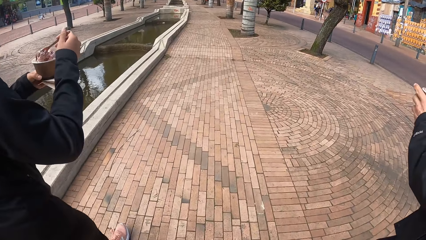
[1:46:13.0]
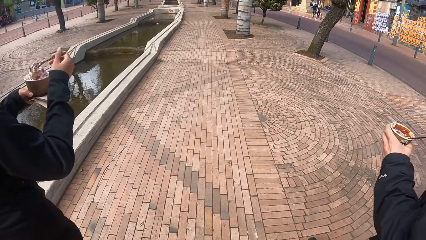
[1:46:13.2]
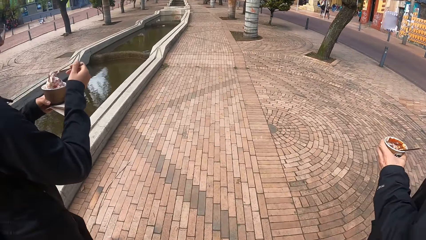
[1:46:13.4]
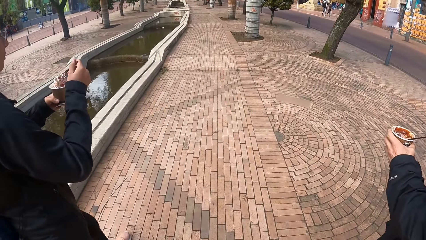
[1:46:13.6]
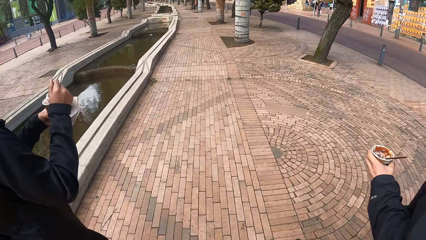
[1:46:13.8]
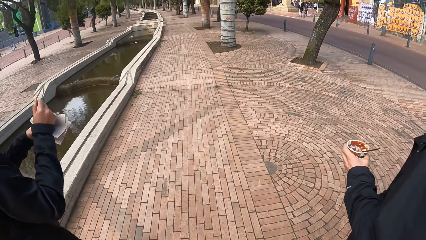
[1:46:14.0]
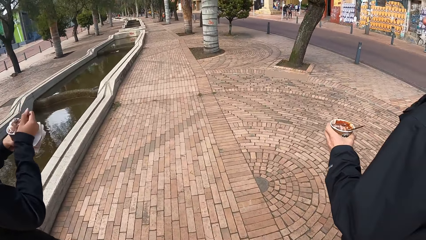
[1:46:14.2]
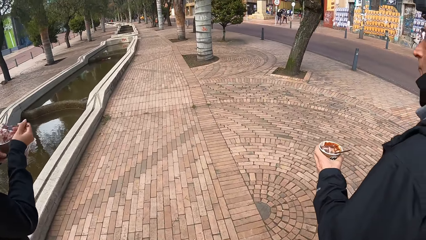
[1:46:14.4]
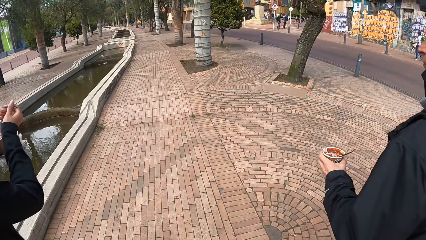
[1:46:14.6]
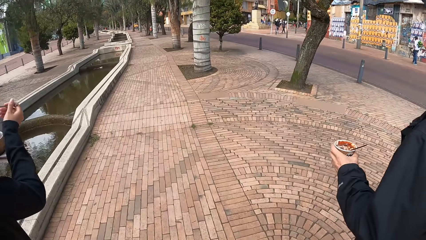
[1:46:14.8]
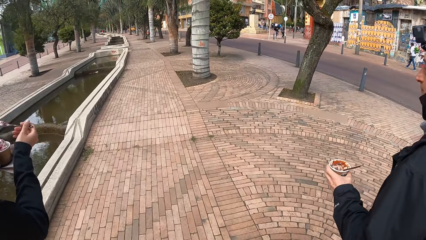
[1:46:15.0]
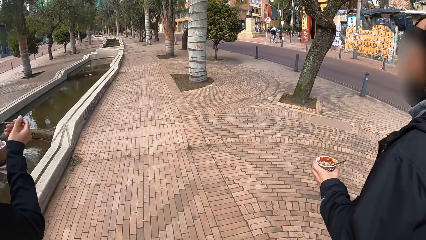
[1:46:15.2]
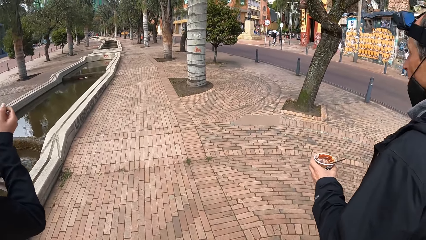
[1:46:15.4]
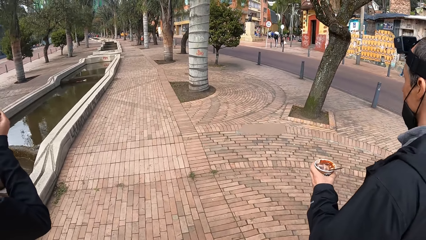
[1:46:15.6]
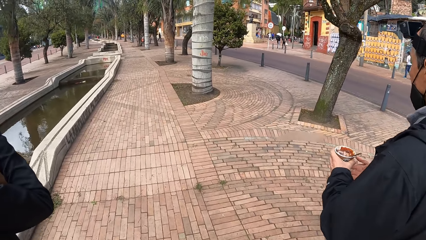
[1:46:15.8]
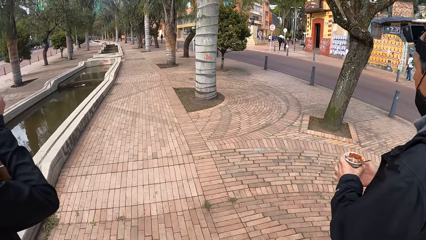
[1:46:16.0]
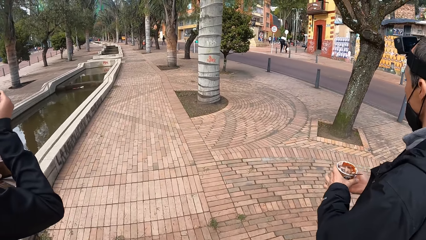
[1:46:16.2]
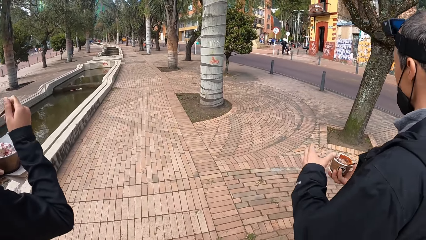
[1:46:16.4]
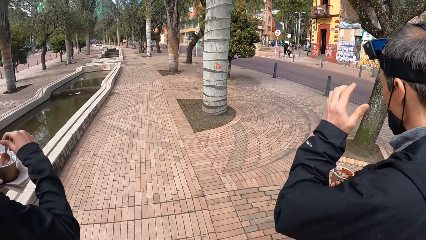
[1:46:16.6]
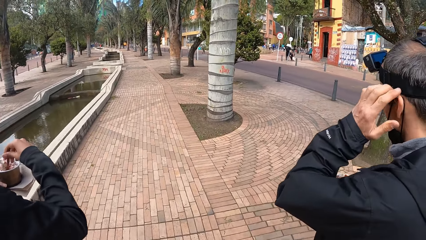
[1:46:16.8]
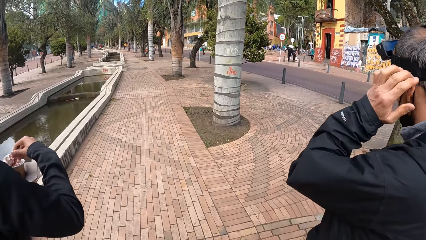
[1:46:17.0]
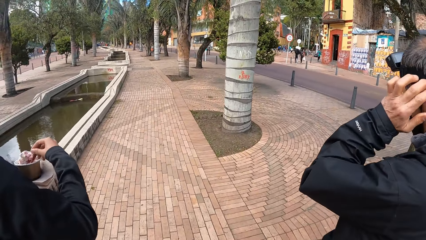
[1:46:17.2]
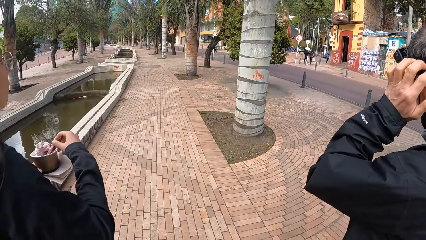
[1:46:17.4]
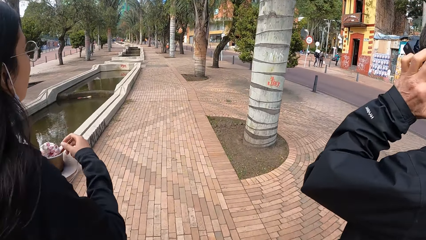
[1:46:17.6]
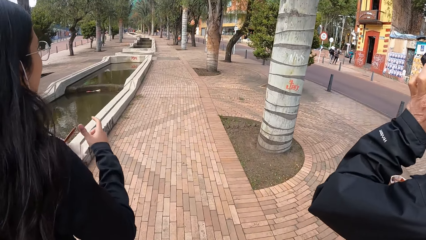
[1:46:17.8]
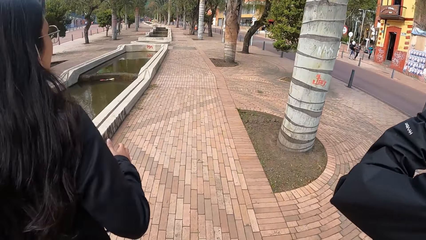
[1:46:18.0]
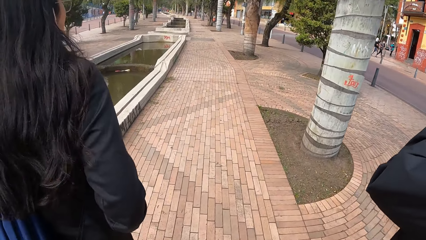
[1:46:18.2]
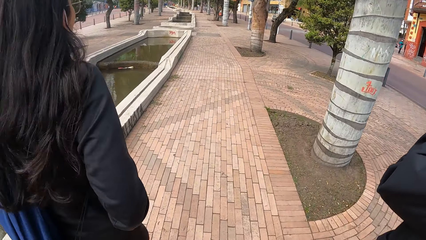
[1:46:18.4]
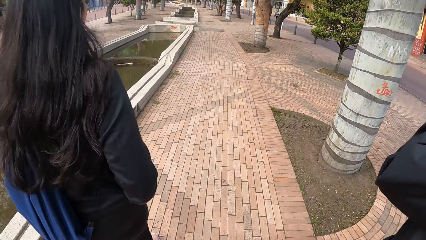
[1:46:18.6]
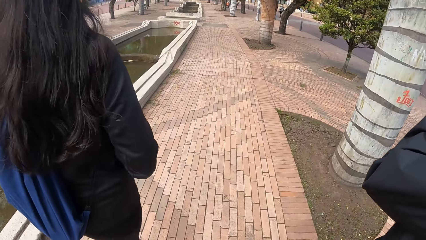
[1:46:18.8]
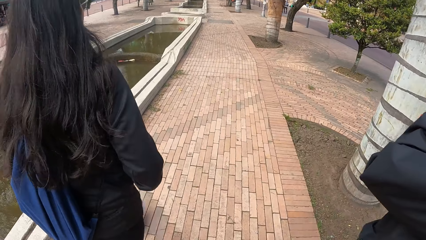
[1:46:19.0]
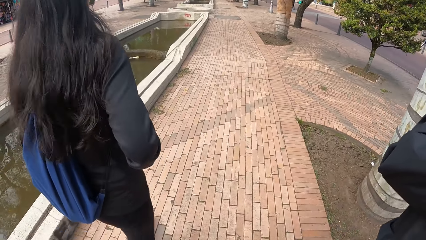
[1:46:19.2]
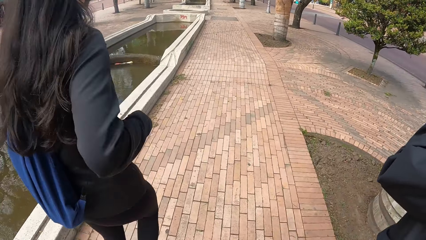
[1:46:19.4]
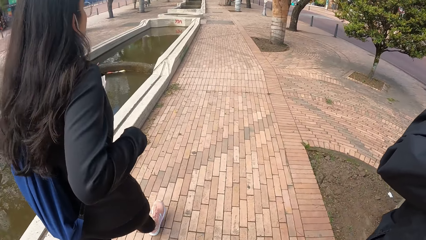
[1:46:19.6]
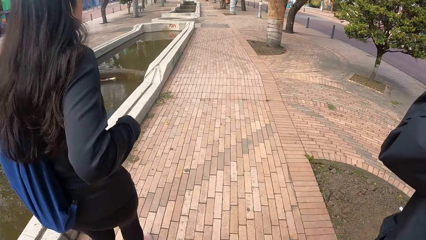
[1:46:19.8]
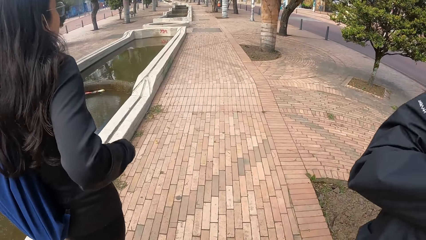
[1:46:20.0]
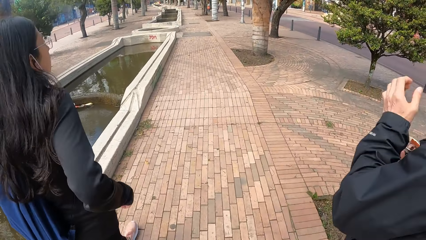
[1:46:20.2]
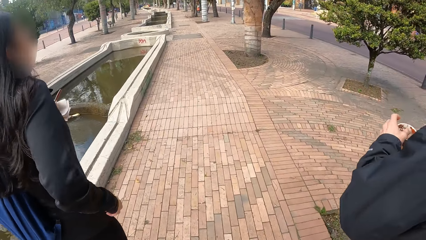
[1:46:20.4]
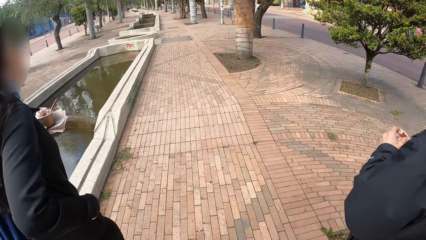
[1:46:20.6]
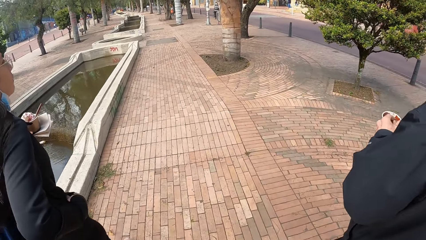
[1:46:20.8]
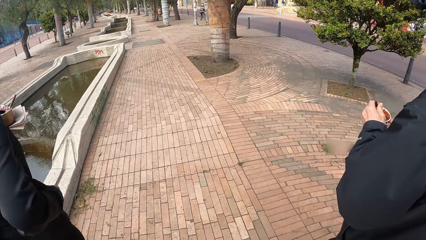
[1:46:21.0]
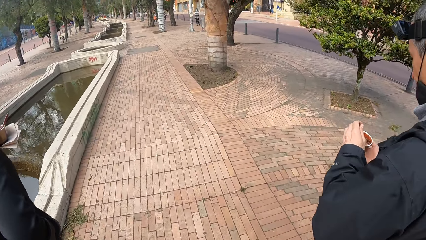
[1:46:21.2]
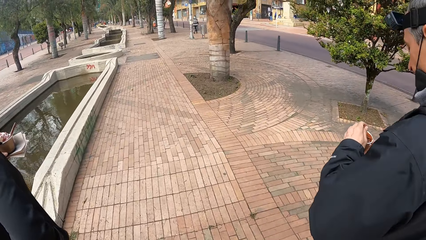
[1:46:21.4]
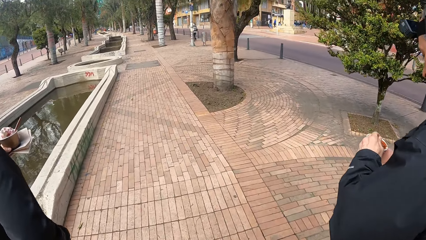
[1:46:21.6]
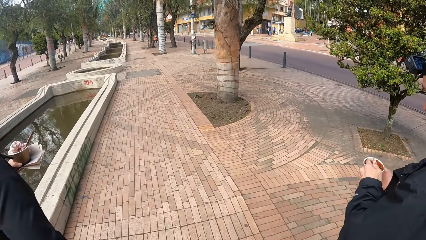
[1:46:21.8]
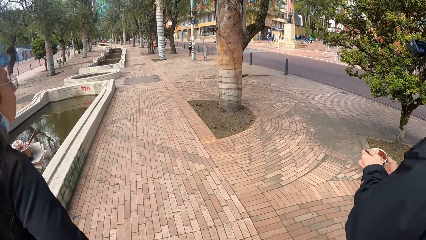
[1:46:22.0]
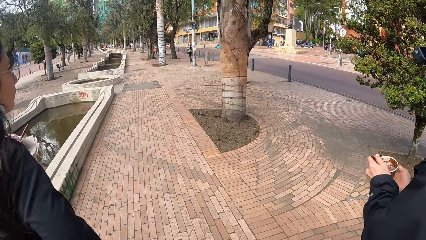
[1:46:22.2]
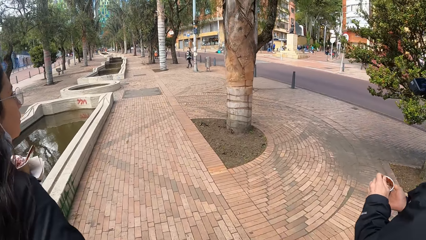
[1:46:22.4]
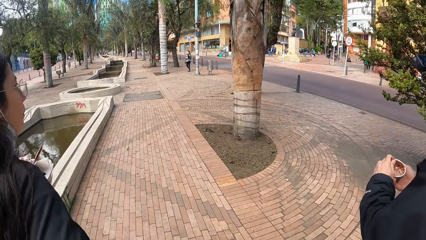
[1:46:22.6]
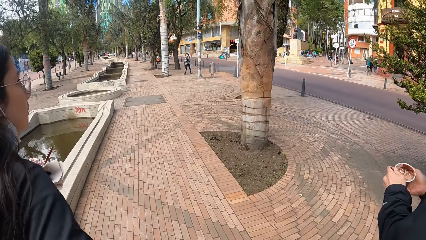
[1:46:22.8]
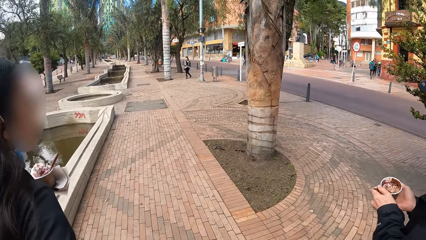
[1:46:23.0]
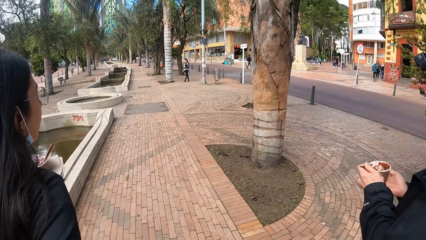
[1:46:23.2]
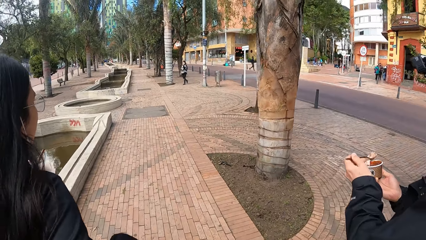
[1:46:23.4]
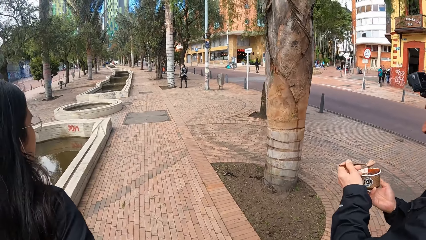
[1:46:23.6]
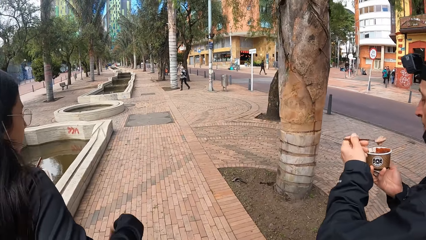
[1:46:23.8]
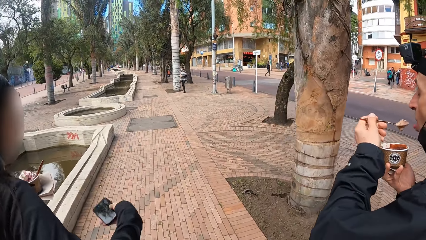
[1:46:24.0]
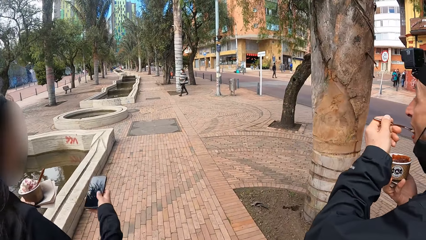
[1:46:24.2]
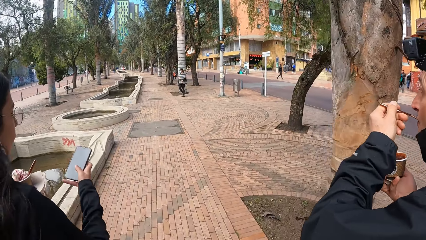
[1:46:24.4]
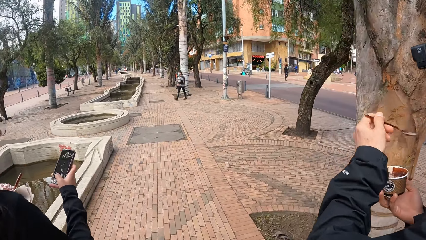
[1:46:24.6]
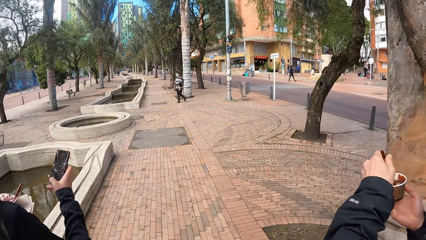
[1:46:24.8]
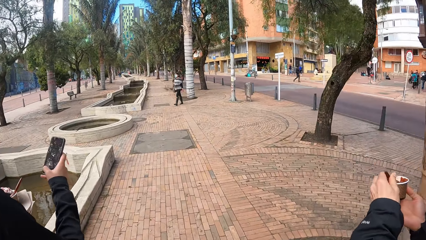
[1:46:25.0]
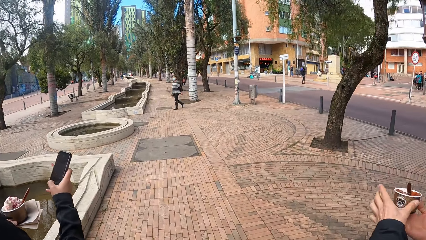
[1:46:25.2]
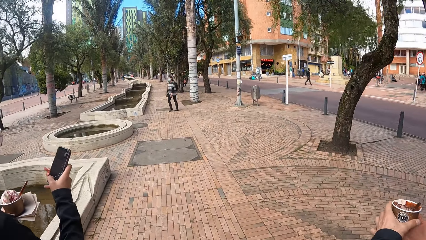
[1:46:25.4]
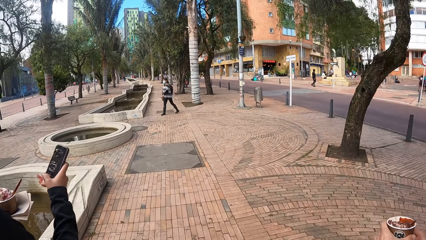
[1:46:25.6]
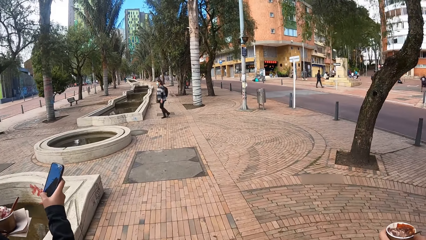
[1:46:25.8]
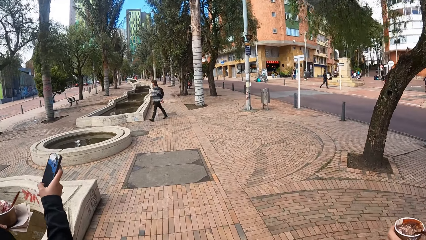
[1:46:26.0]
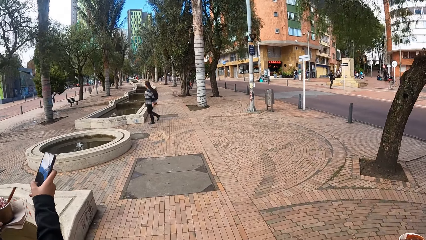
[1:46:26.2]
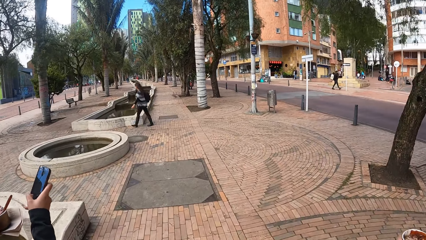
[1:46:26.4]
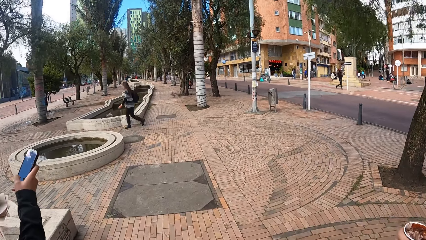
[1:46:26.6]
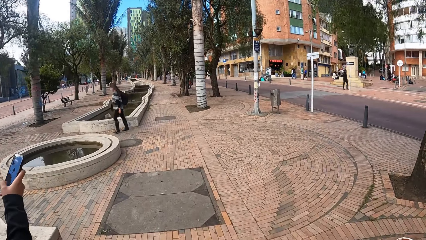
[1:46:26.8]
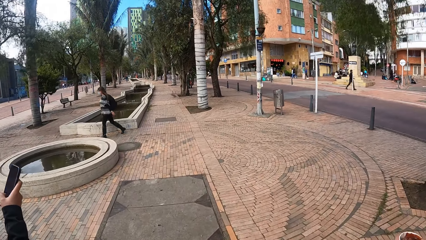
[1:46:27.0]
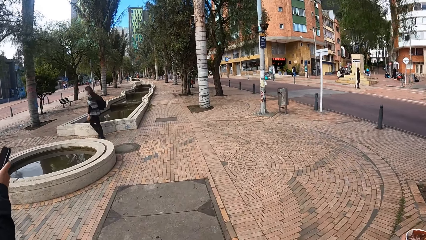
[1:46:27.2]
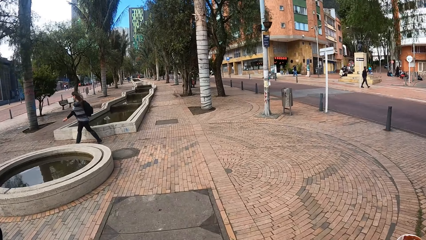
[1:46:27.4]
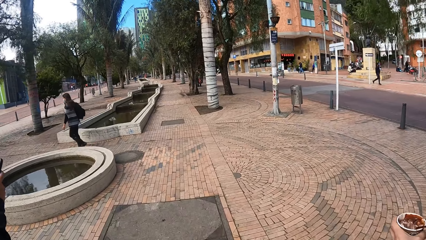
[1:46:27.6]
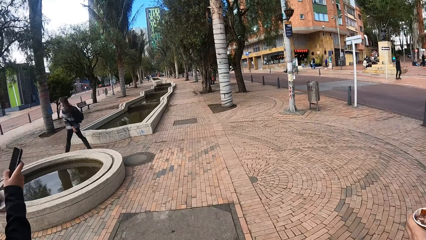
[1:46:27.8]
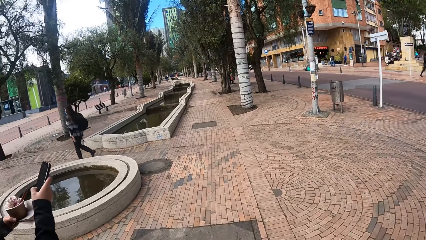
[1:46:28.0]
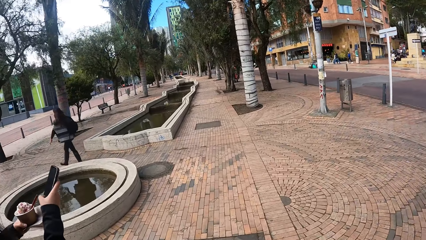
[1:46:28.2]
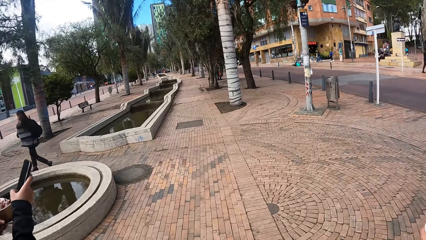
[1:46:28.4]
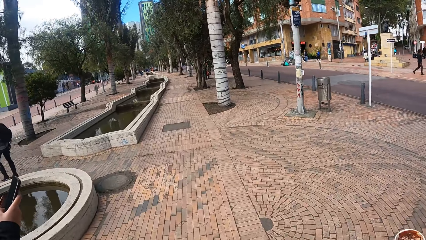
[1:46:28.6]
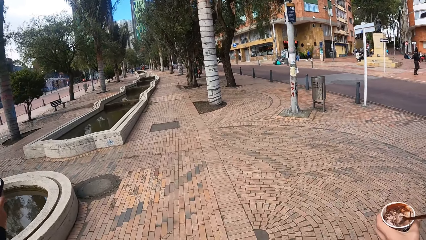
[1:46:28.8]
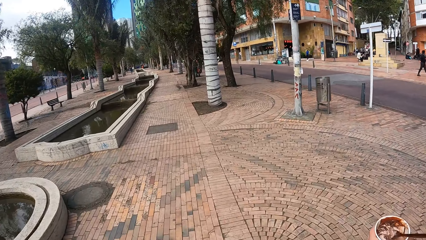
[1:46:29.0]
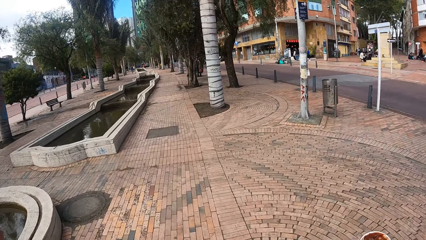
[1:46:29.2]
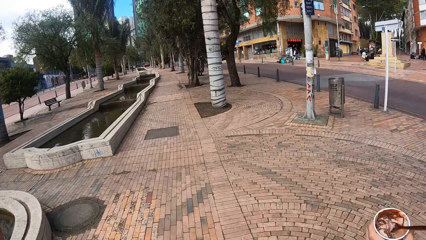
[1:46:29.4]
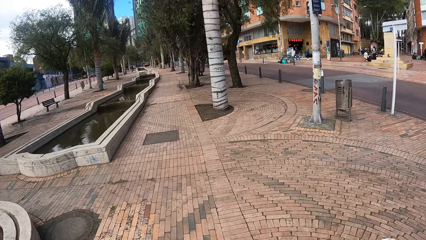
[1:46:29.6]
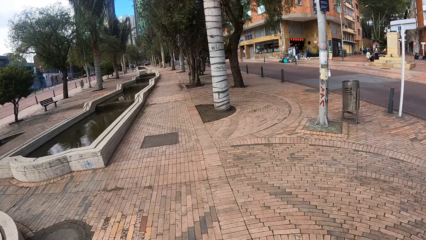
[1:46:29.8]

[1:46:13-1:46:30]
The woman licks the ice cream from the spoon in her right hand. The man passes the bowl of ice cream from his left hand to his right hand and adjusts his face mask with his left hand. The woman dips her right hand into a pocket in her cardigan. The man scoops ice cream from the bowl of ice cream in his right hand with the spoon in his left hand. The woman takes a phone from the pocket in her cardigan with her right hand. The man licks the ice cream from the spoon in his left hand. The woman operates the phone with her right hand. The man passes the bowl of ice cream from his right hand to his left hand.
